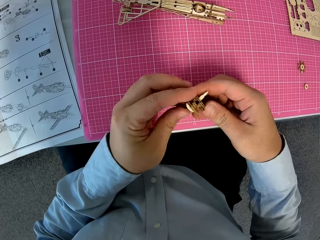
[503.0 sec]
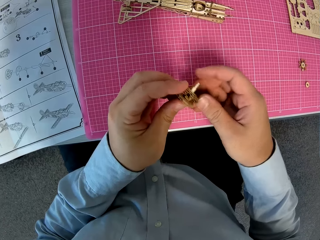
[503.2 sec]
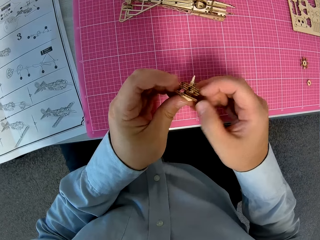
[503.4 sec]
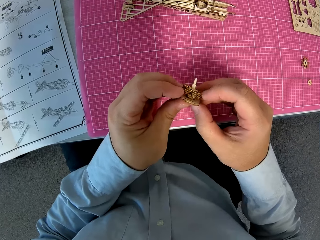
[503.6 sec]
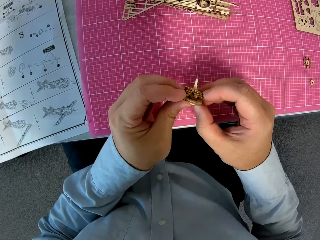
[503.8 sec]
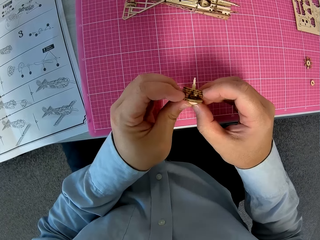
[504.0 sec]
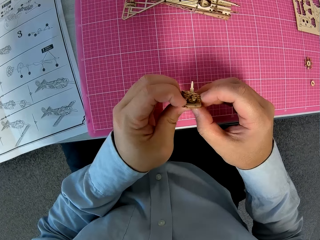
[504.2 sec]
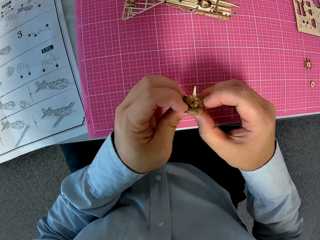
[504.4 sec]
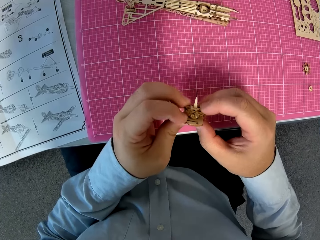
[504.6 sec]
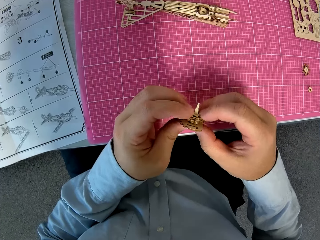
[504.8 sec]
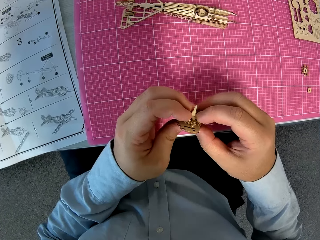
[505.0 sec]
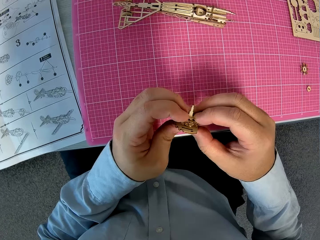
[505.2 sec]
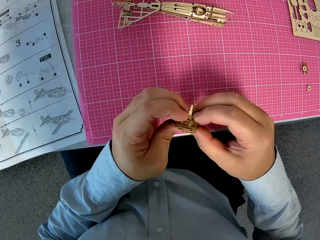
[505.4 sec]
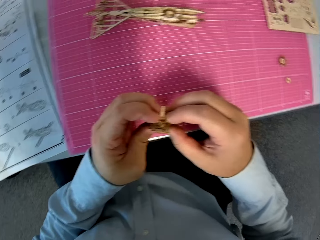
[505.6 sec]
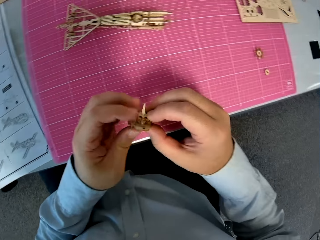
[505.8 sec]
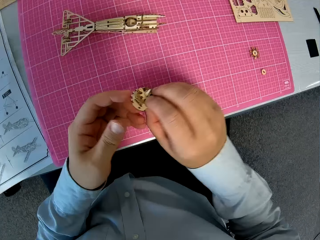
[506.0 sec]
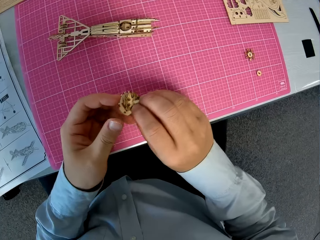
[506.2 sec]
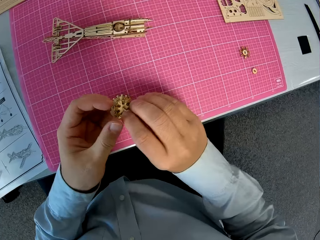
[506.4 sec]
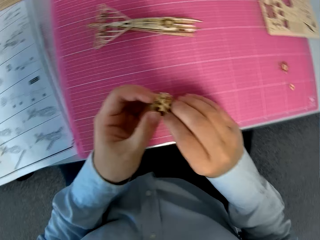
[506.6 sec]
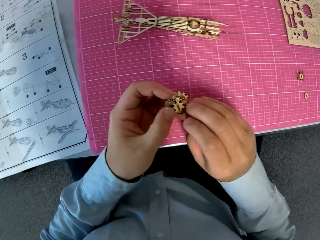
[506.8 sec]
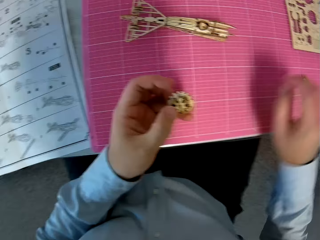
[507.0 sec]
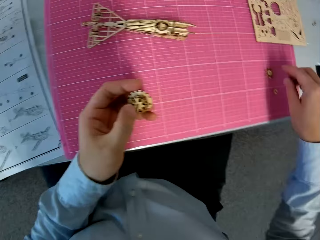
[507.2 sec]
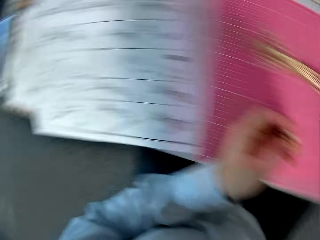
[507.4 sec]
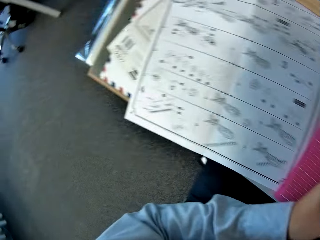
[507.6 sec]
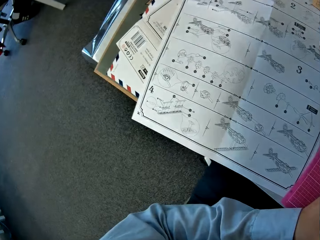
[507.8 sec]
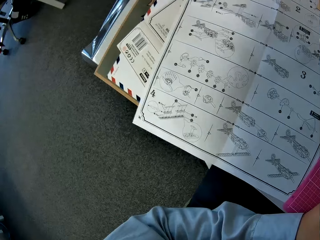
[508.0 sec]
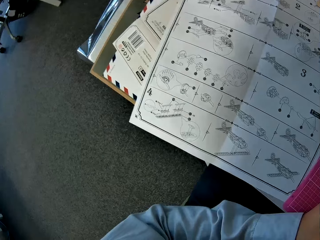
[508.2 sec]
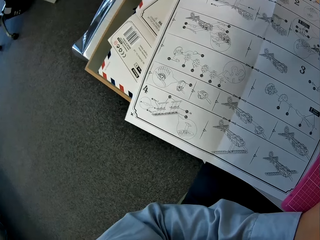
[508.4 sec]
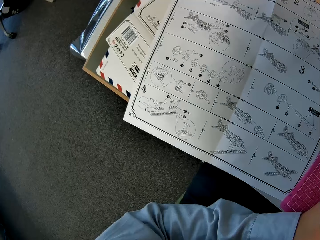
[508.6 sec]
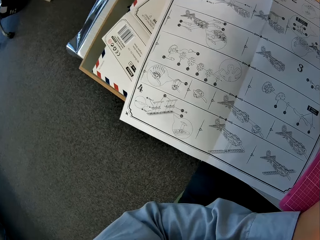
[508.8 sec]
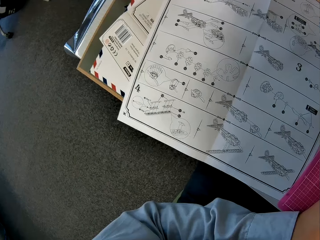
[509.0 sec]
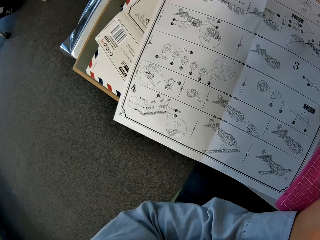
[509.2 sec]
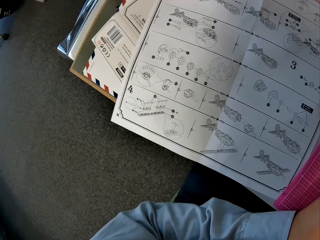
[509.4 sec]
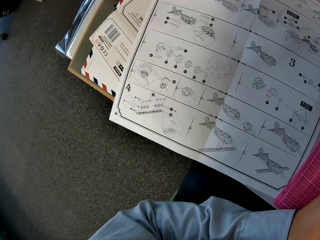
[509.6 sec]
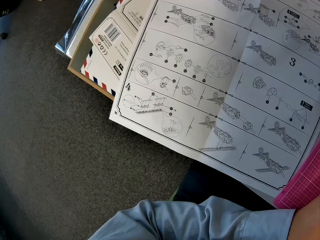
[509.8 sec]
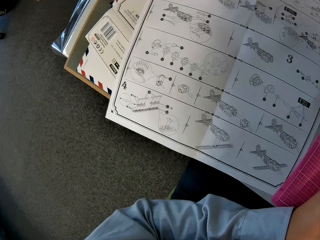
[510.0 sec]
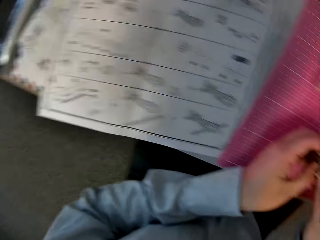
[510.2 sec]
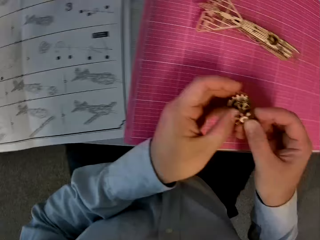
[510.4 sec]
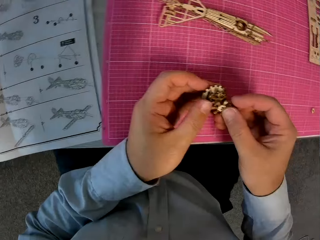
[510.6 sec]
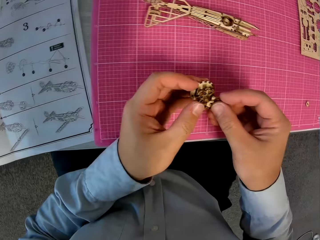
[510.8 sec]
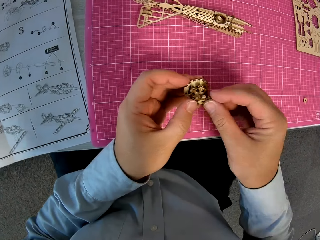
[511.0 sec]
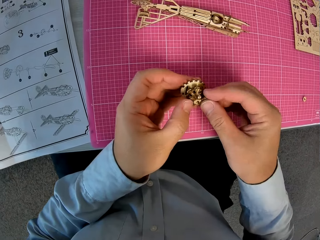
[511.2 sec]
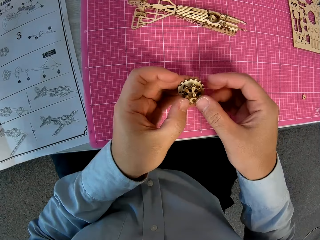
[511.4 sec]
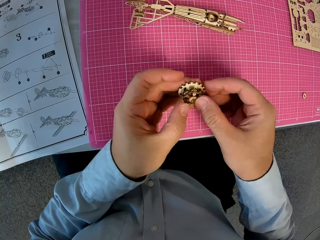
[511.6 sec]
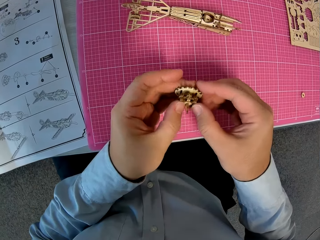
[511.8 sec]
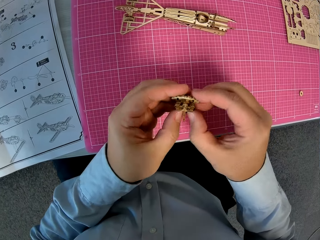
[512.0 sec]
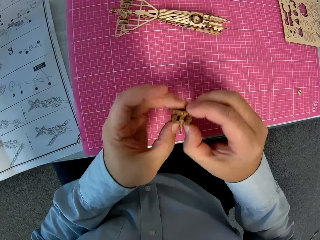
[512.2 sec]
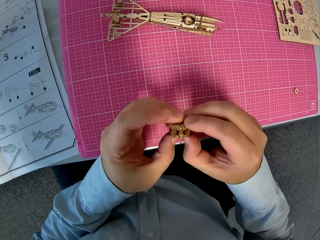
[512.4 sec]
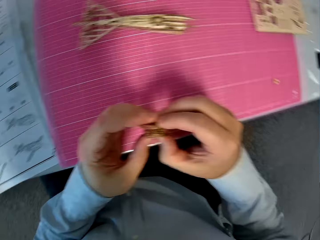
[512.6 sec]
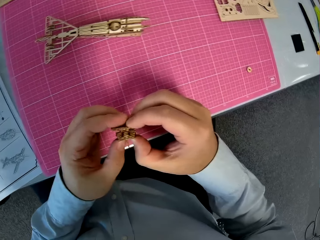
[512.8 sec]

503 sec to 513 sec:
The camera wearer picks up another wooden piece from the cutting sheet. They turn around. They look at the instructions booklet closely. They turn around. They attach the wooden piece to the attached wooden pieces.

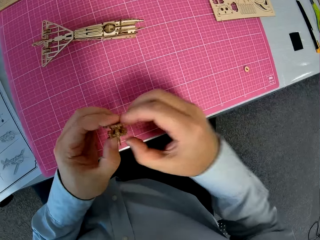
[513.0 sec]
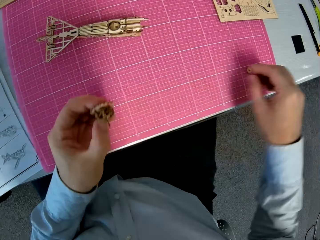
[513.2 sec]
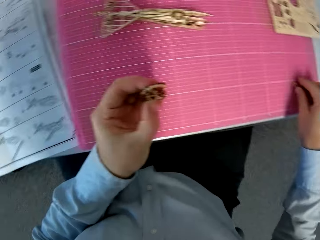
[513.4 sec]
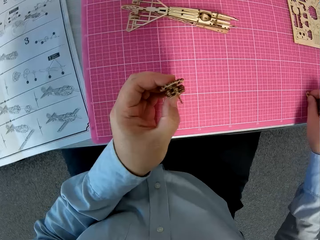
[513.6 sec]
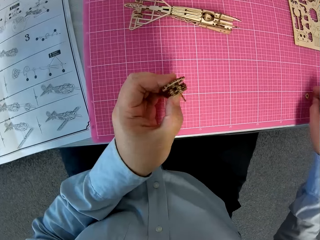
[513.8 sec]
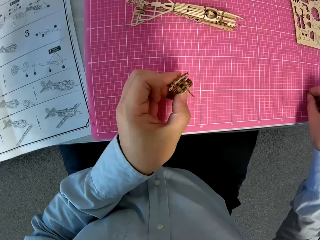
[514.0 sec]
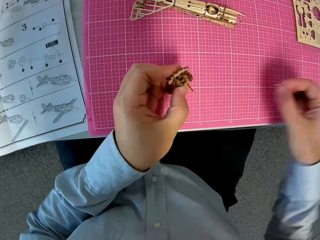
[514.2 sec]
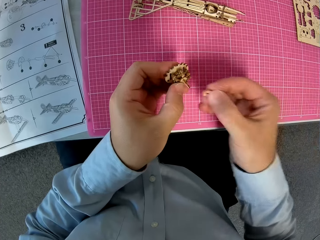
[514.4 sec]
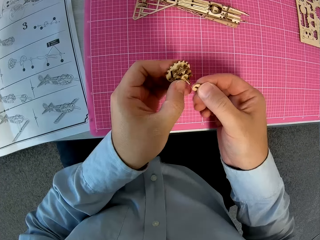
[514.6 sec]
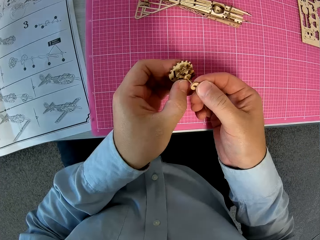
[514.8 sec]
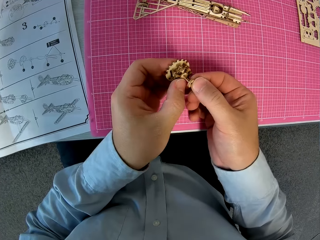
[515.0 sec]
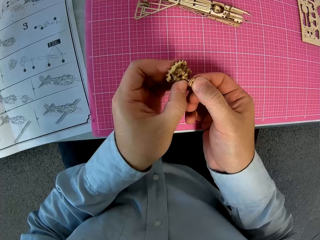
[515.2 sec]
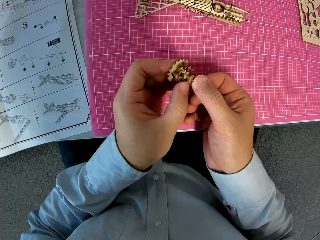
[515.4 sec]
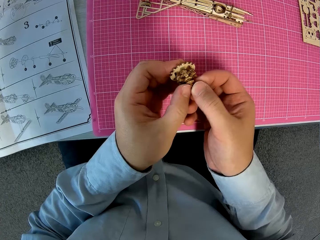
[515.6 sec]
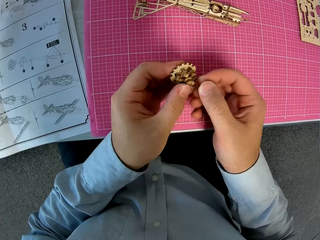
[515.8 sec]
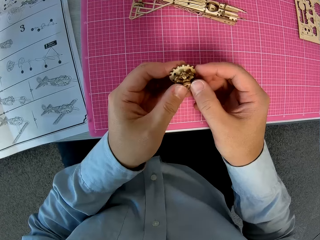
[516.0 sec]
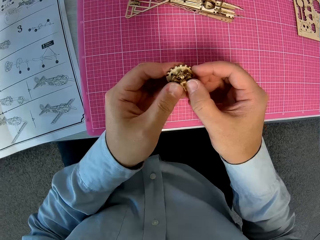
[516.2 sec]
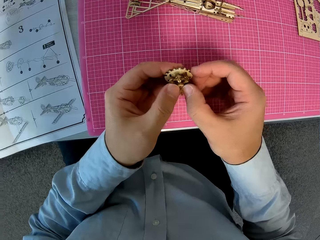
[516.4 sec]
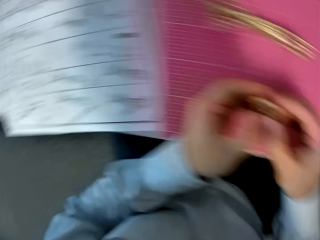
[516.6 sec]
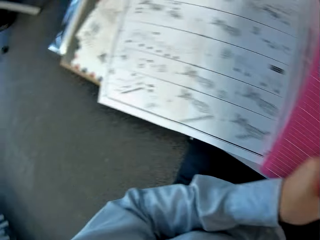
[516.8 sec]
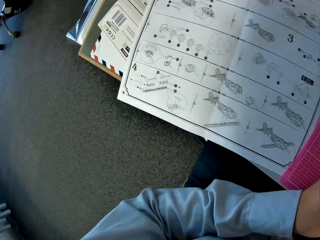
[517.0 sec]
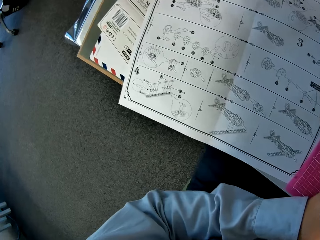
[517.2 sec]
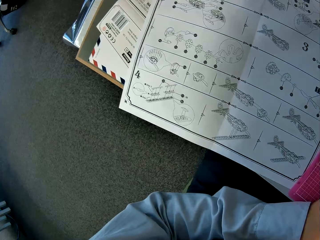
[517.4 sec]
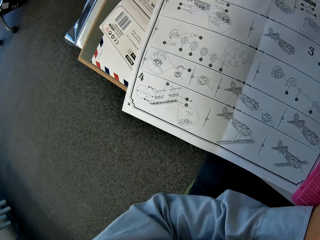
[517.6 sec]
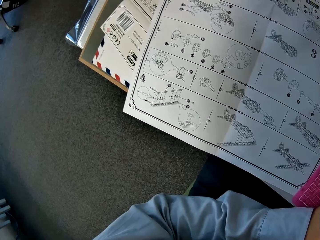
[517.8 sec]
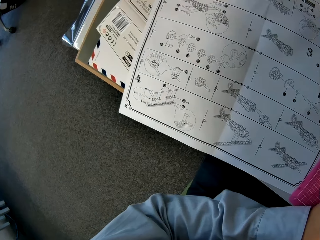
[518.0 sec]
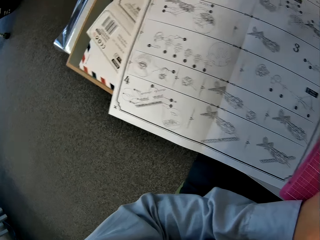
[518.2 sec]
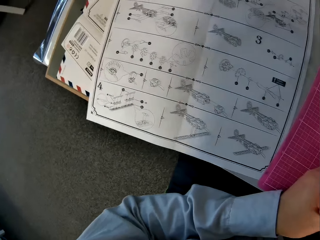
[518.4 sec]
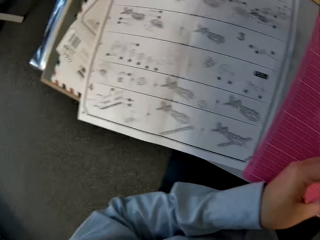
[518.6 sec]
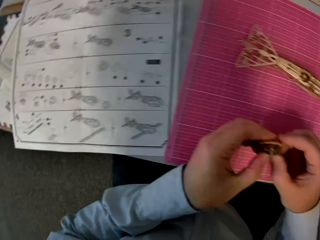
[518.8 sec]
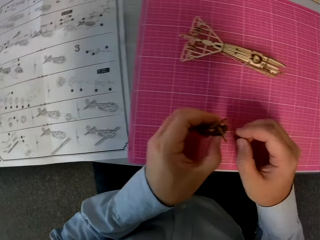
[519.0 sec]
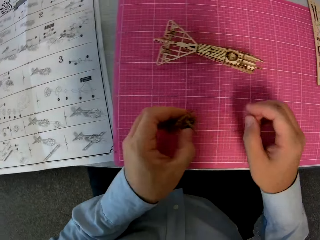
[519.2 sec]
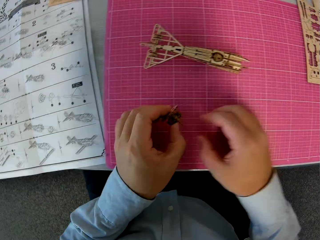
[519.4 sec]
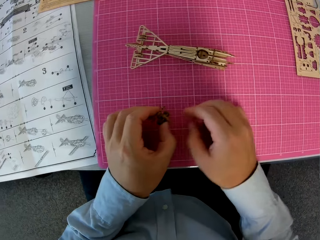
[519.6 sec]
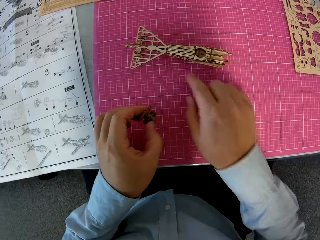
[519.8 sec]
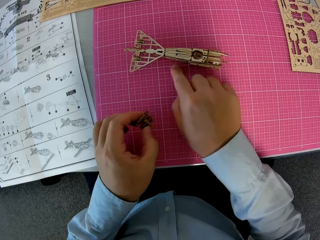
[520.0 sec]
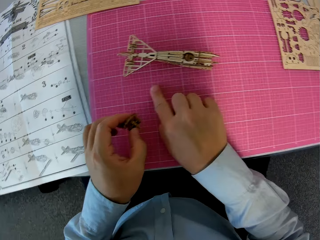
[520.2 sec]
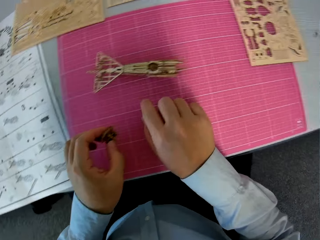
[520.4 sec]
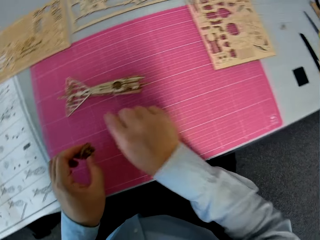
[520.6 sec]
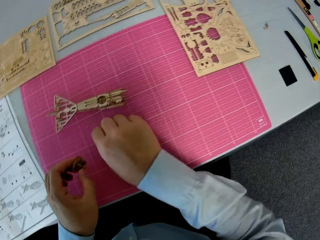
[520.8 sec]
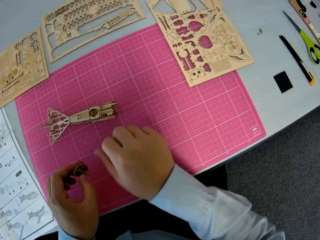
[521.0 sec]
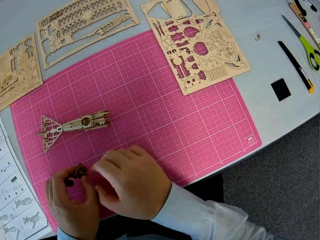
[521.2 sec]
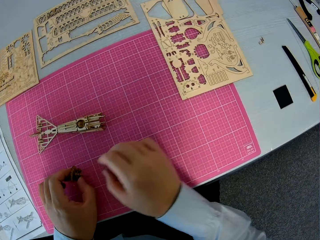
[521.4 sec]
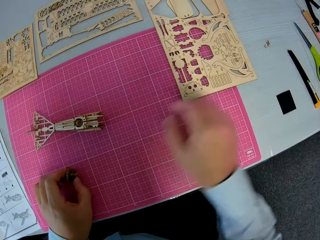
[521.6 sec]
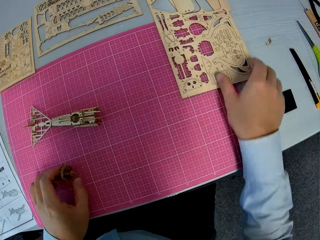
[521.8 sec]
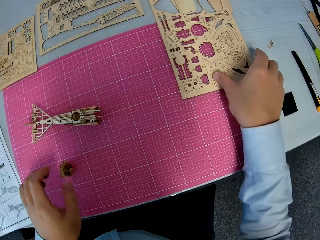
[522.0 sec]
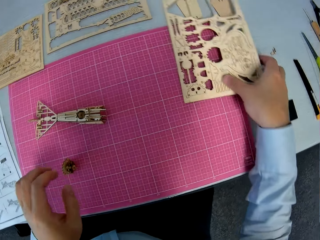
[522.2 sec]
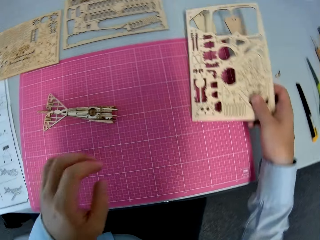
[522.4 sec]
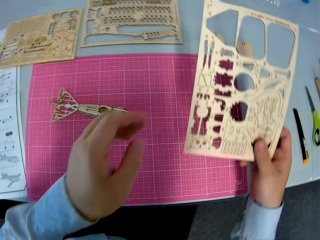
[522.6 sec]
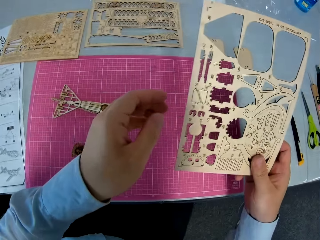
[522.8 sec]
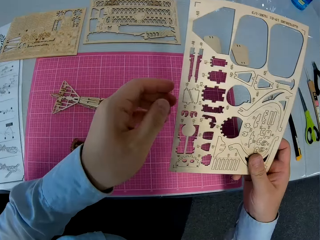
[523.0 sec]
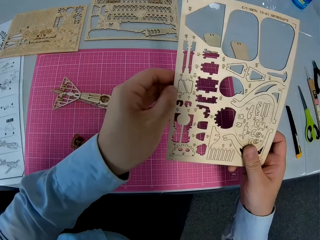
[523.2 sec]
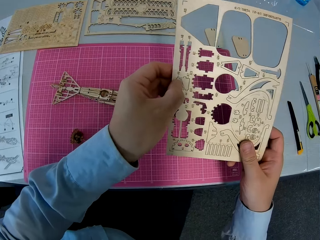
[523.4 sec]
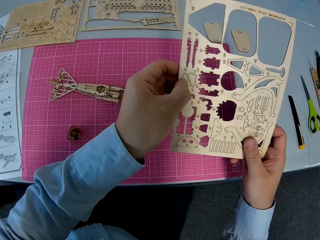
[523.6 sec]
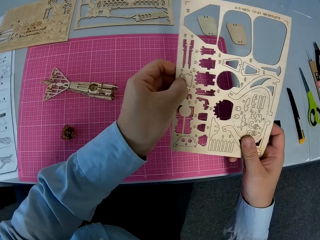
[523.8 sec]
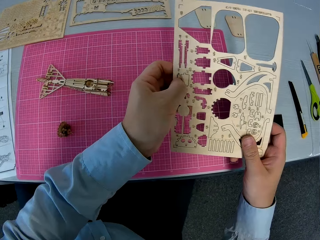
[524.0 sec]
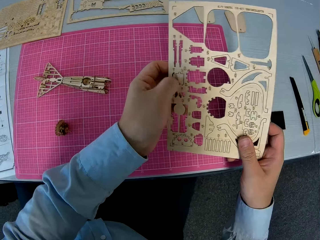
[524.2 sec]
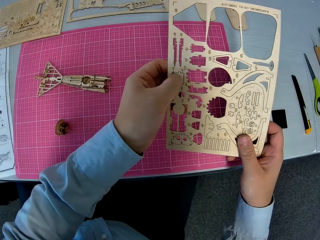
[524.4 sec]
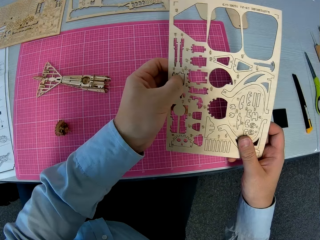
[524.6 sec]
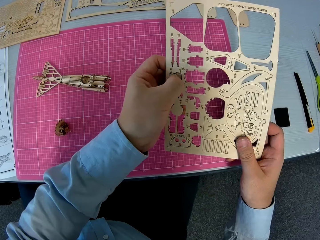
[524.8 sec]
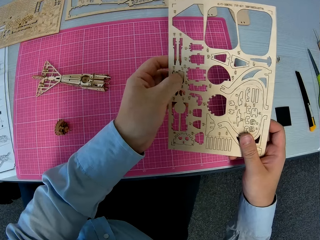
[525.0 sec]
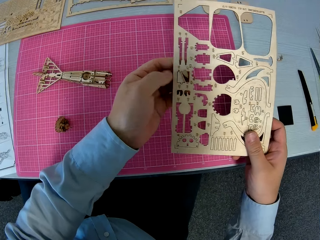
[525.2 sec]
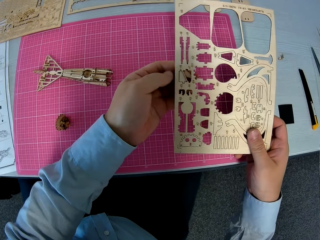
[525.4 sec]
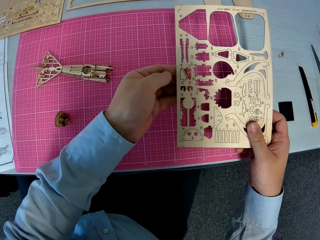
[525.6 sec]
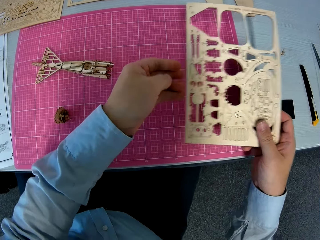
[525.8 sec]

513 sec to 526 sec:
The camera wearer picks up a small wooden piece from the cutting sheet. They attach the small wooden piece to the attached wooden pieces. They turn around. They look at the instructions booklet closely. They turn around. They make a hand gesture on the cutting sheet. They place the attached wooden pieces on the cutting sheet. They pick up the wooden sheet at the right on the cutting sheet. They push a piece of wood from something. They detach a wooden piece from the wooden sheet.
